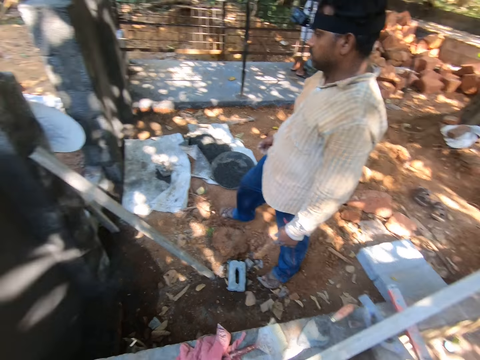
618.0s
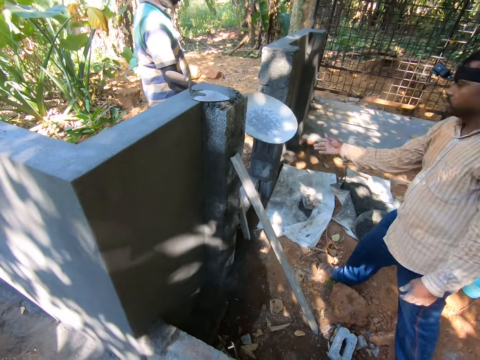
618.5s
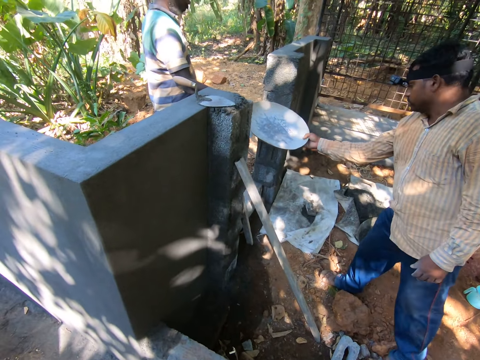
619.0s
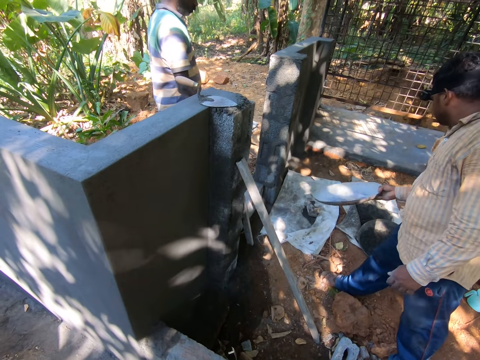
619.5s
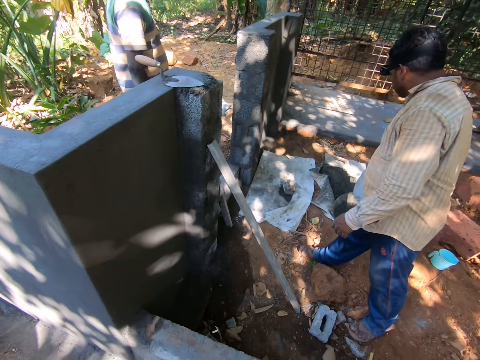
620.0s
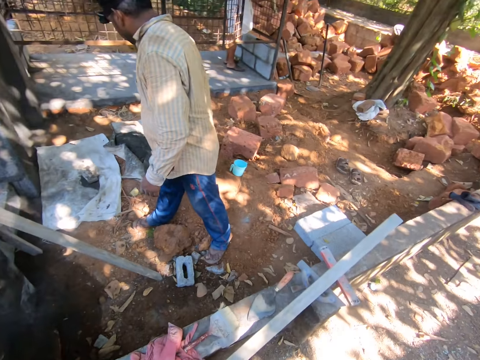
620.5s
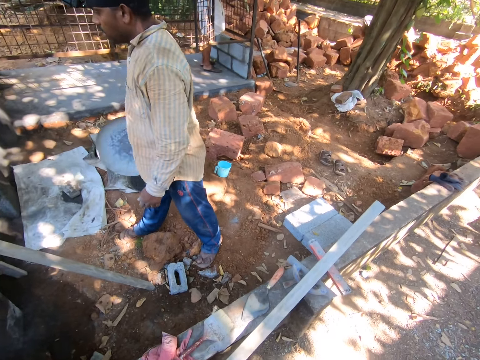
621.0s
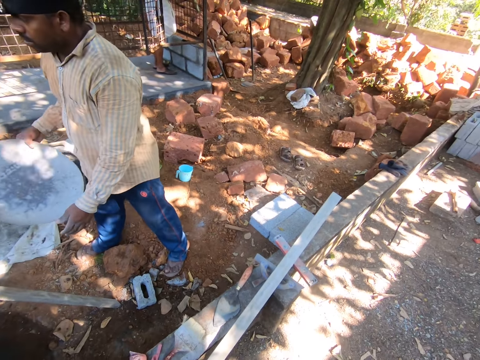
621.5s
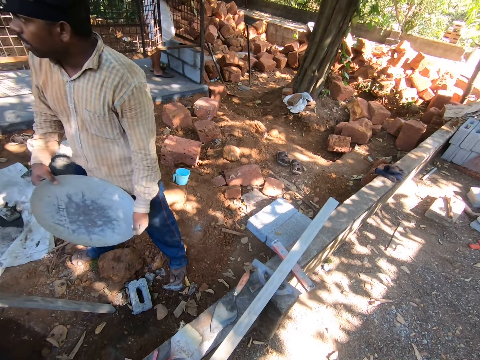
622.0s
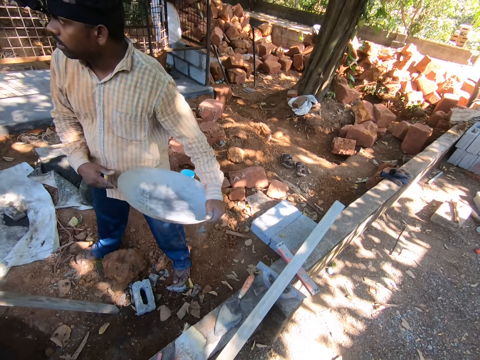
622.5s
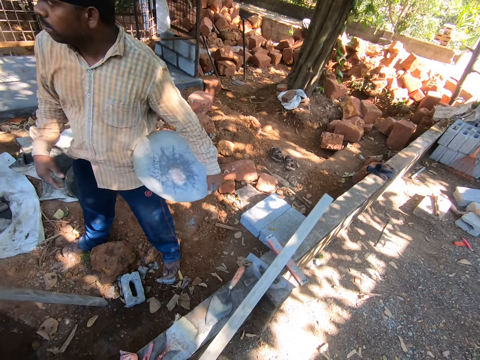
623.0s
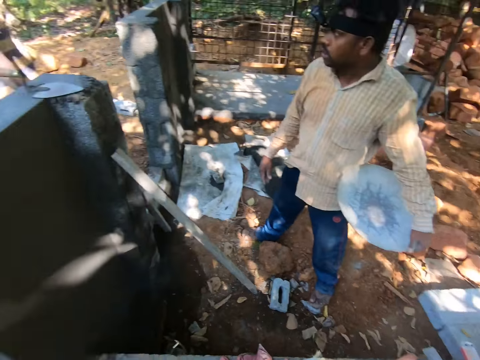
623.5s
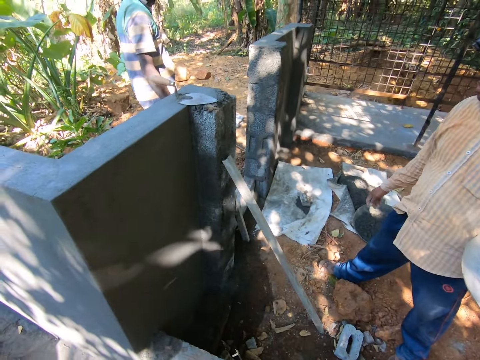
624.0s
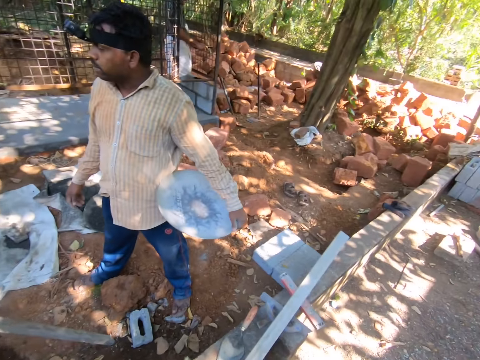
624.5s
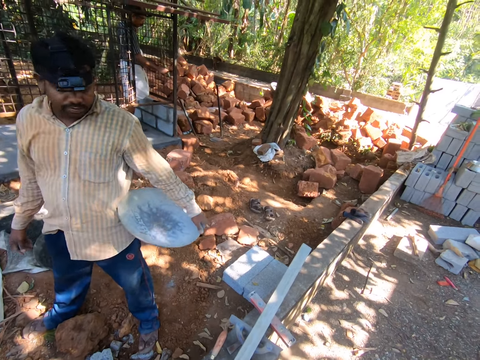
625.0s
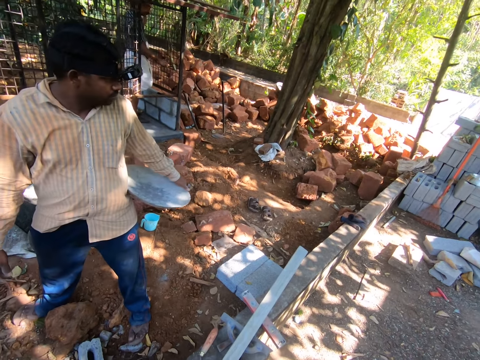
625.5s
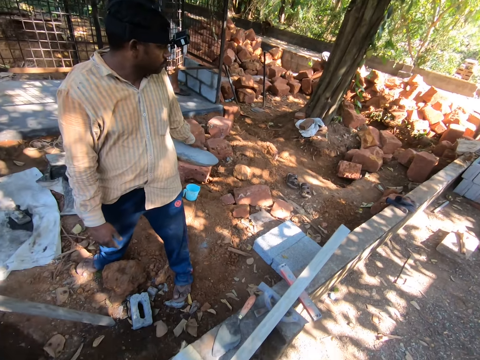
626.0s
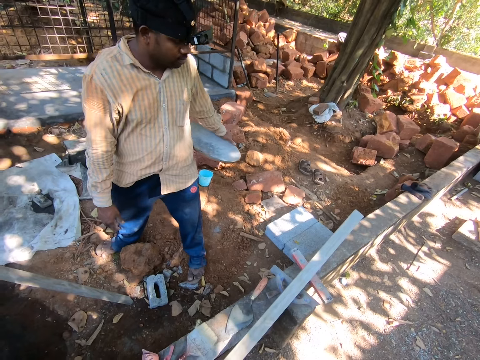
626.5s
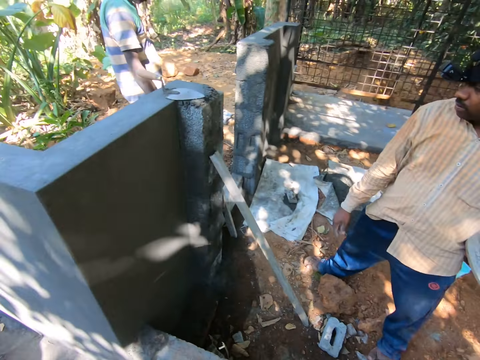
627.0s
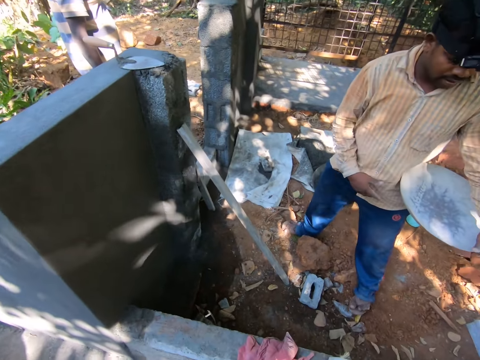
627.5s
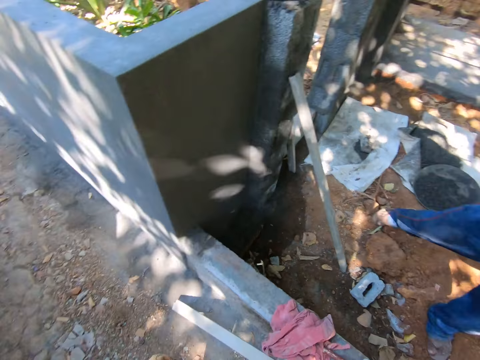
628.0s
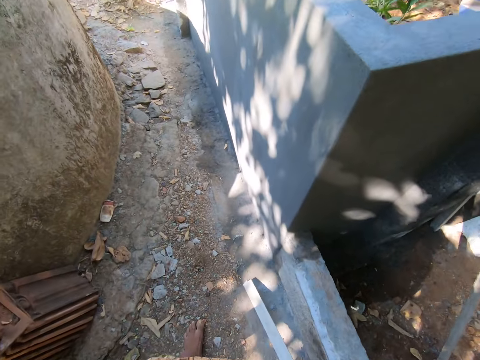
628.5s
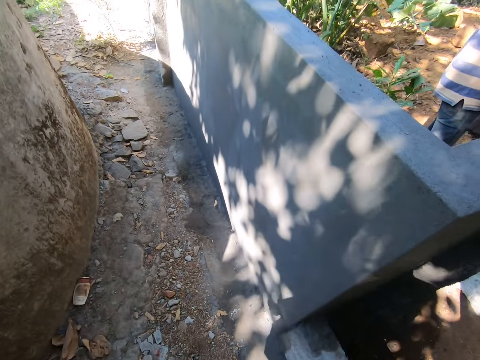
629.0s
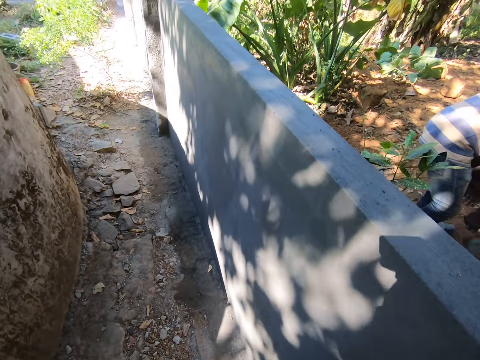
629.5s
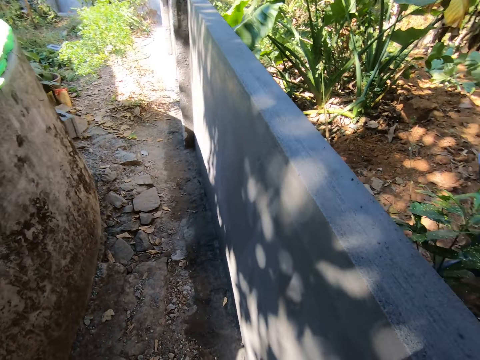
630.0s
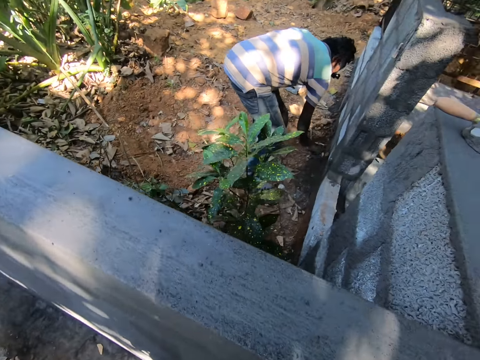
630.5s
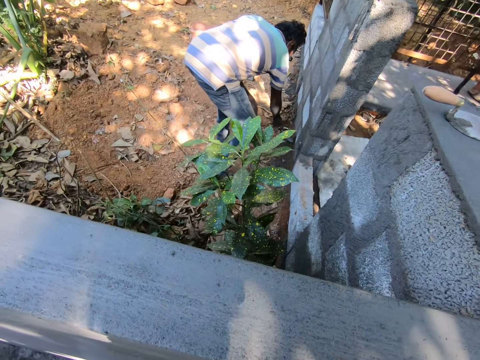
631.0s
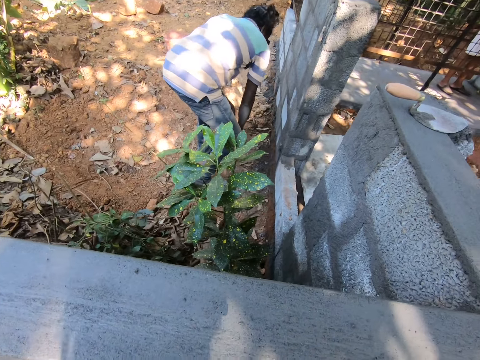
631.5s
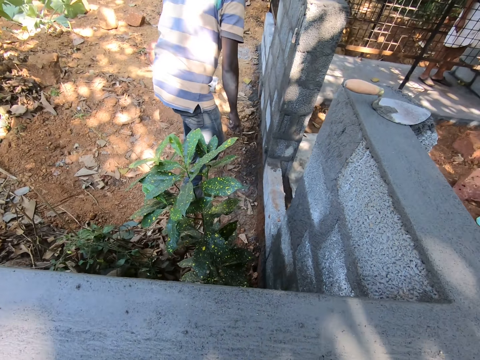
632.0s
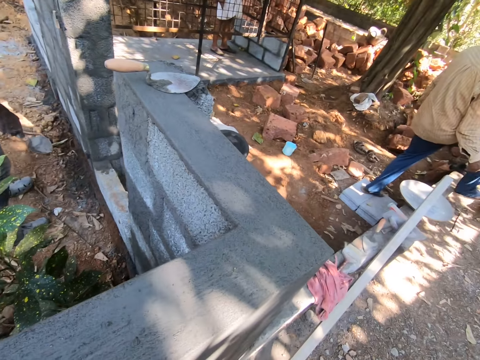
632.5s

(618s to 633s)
A person gives another person a basin lid. The camera wearer looks around. They talk to a third person and the second person.

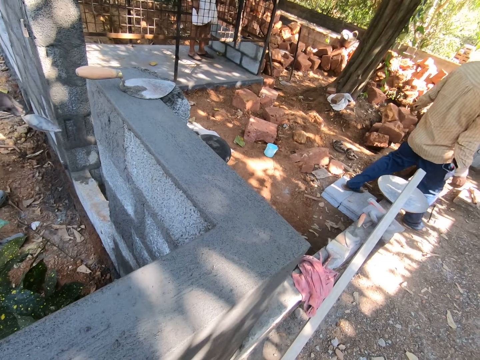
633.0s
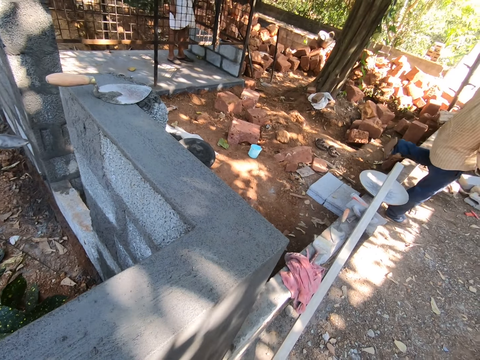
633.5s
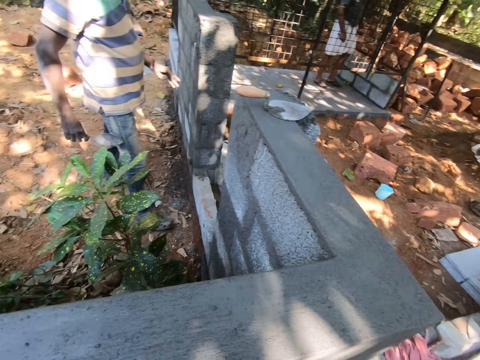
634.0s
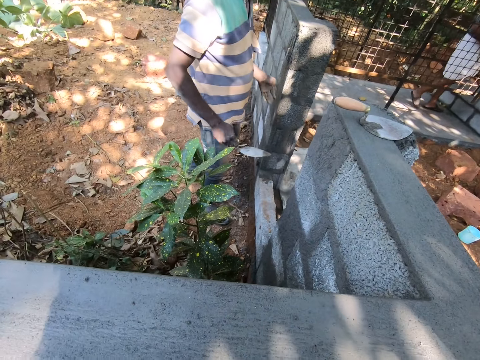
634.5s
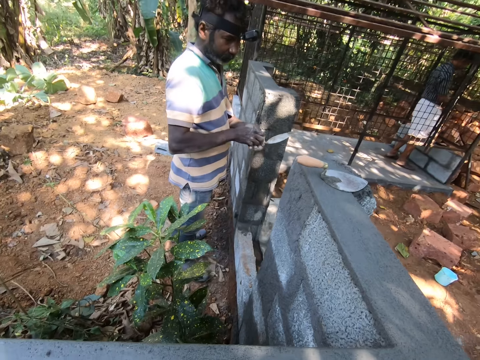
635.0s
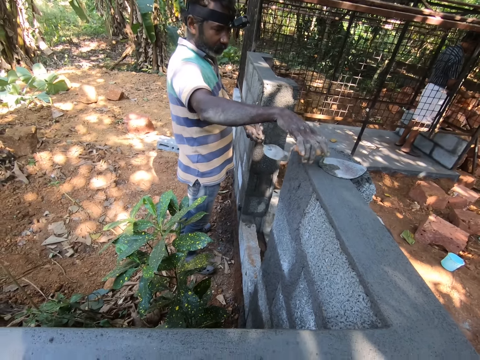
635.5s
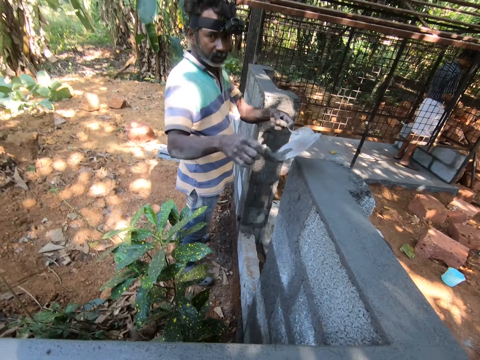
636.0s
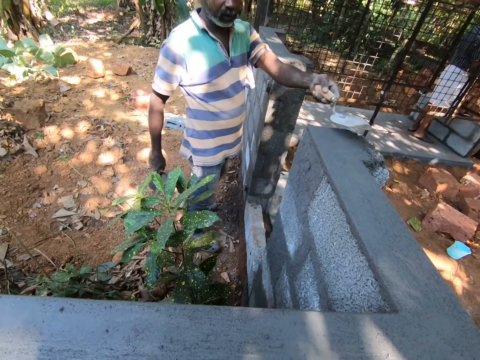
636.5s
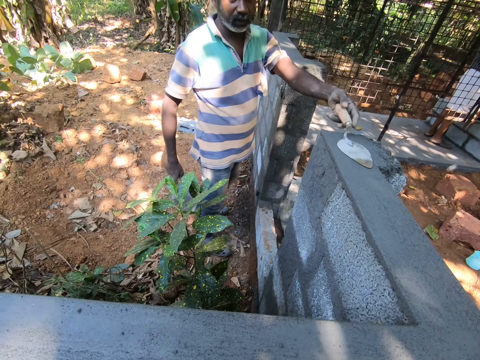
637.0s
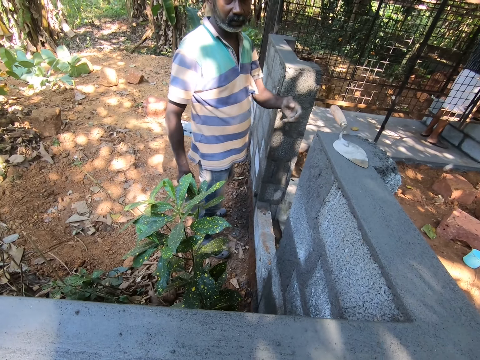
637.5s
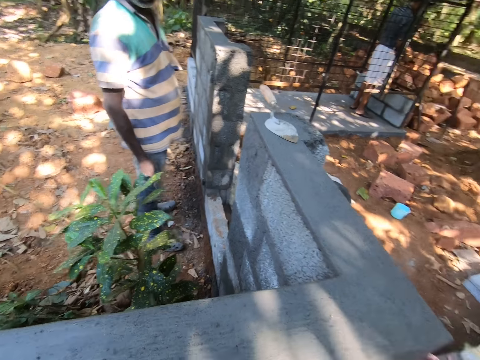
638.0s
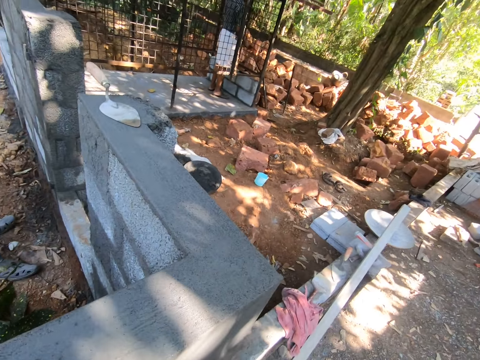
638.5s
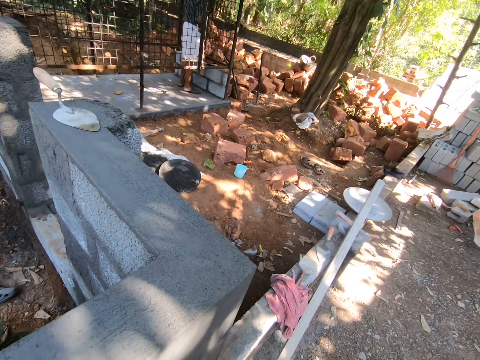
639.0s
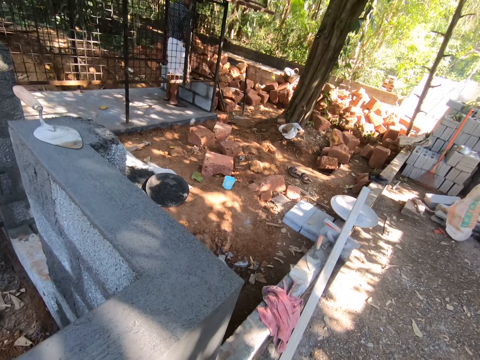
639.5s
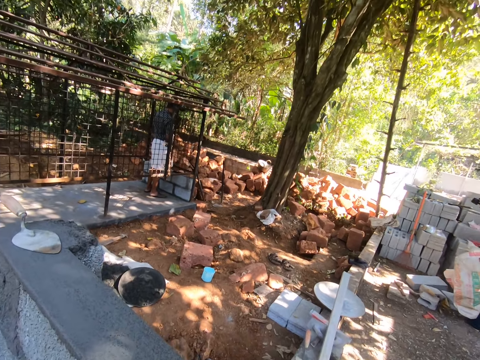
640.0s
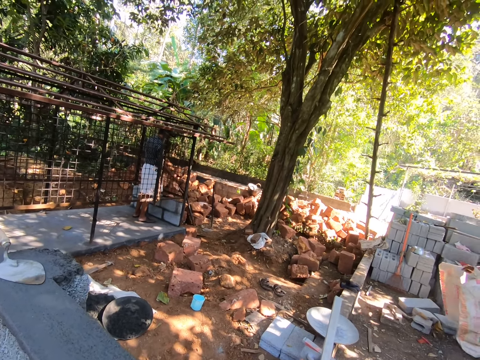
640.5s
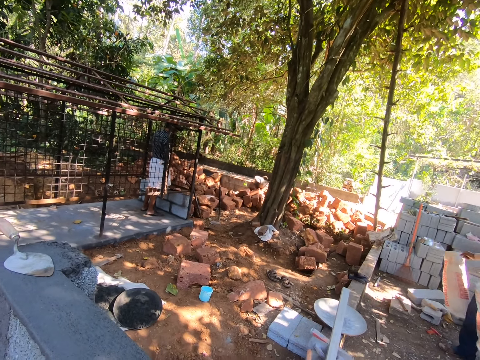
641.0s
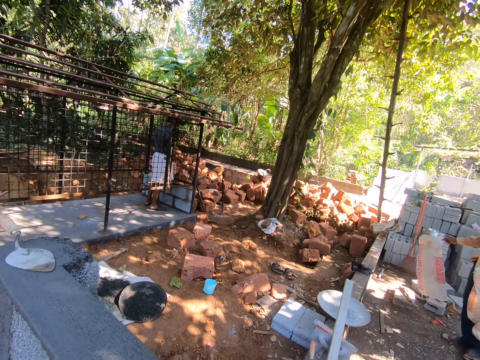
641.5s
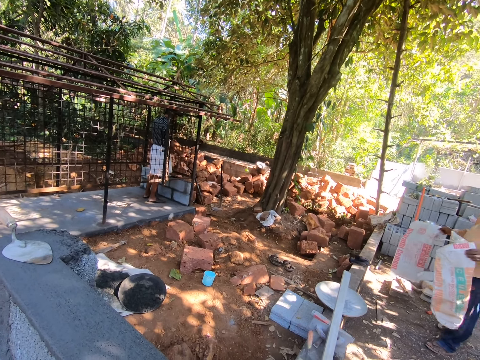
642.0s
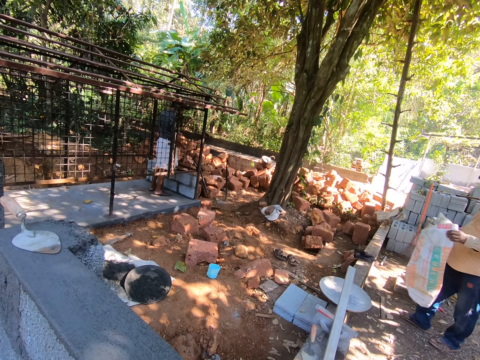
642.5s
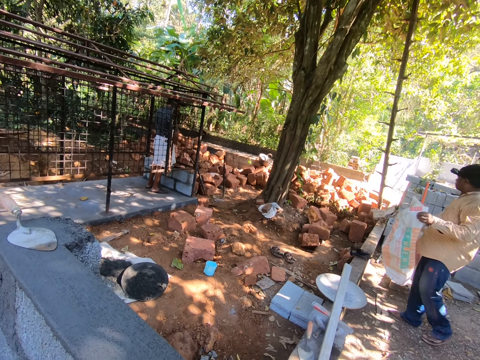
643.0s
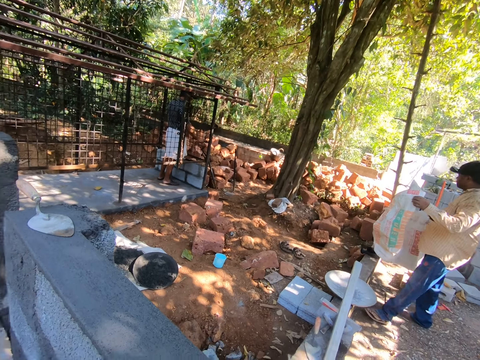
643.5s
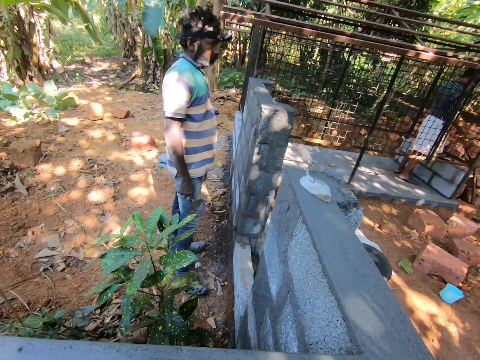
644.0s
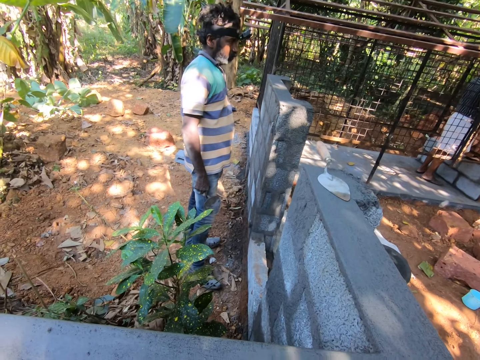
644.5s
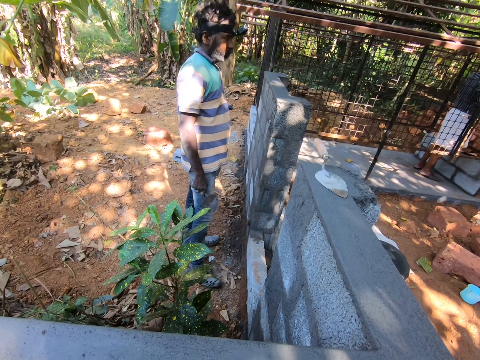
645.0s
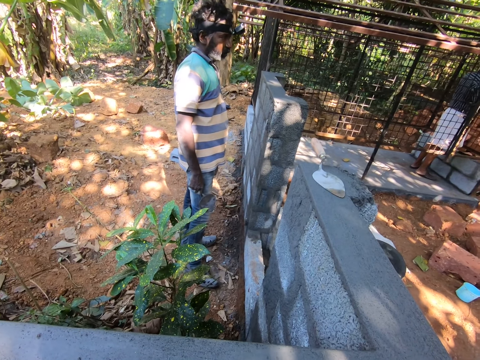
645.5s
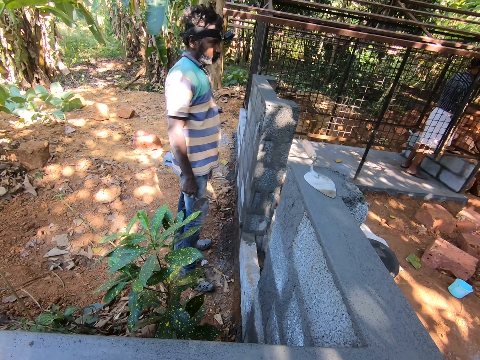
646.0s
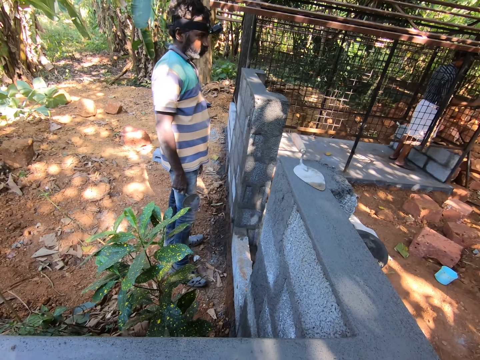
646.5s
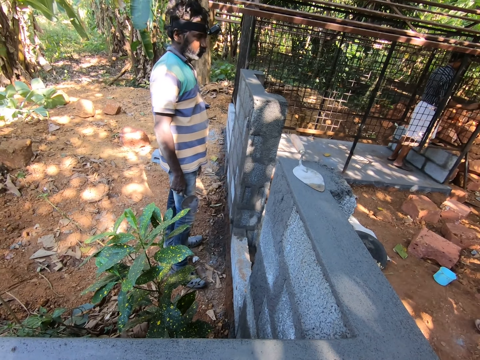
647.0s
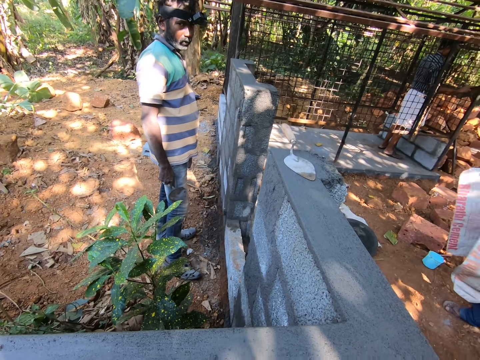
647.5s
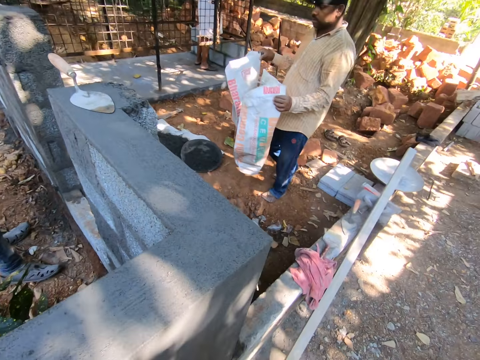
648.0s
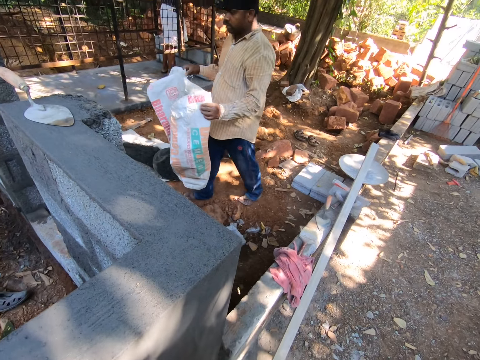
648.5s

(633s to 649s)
A person takes the trowel on the wall. The camera wearer talks to the person. Another person carries the cement bag. The camera wearer talks to the first person.
